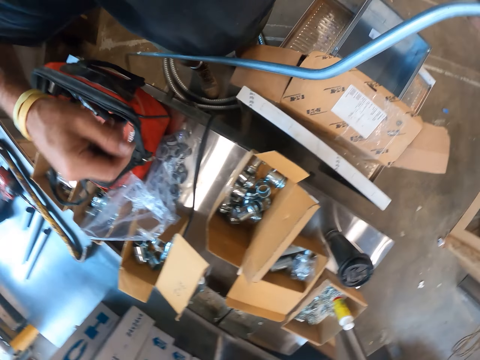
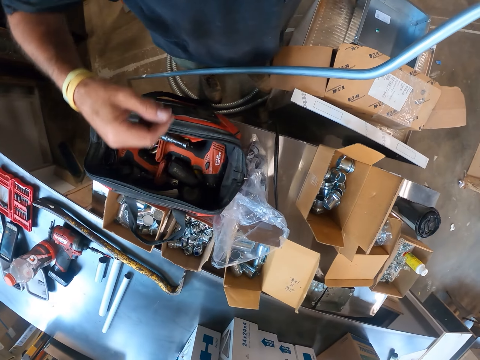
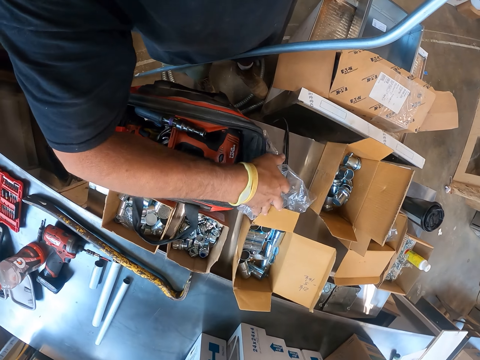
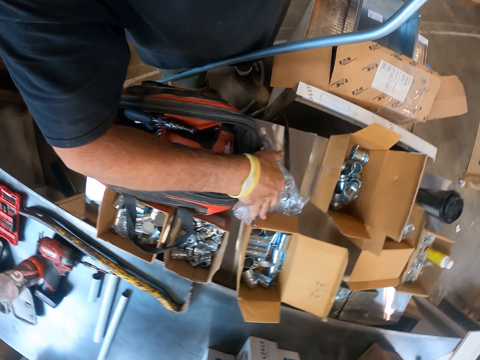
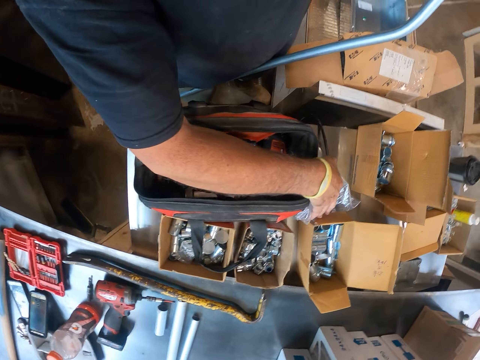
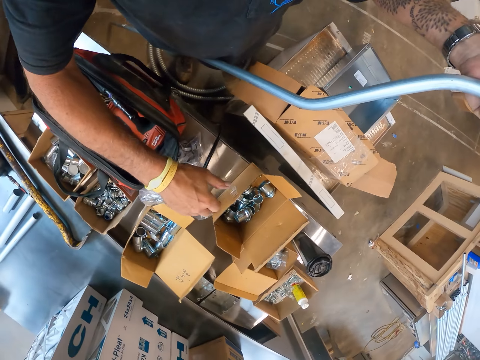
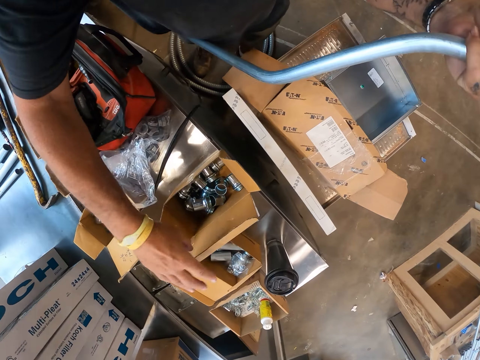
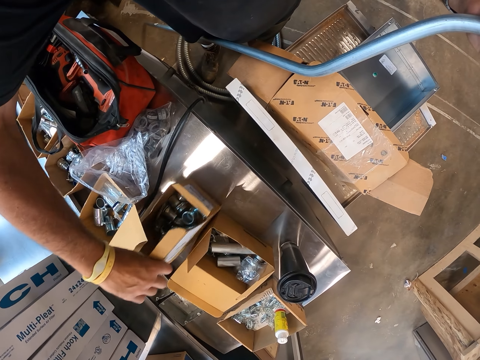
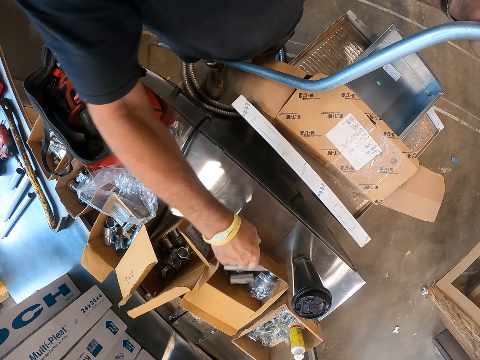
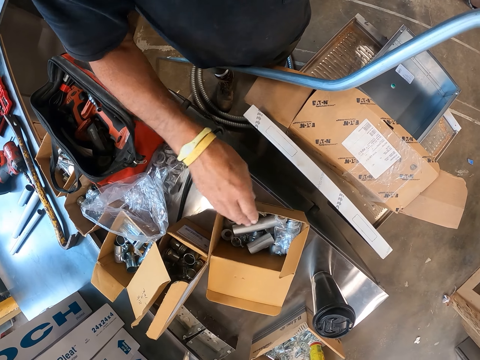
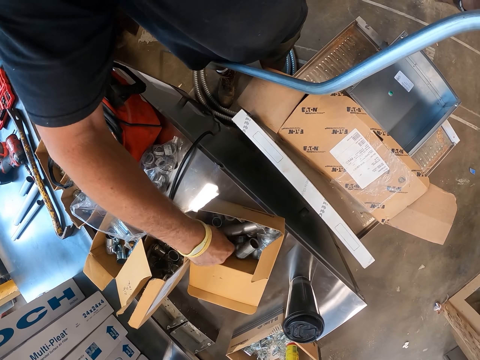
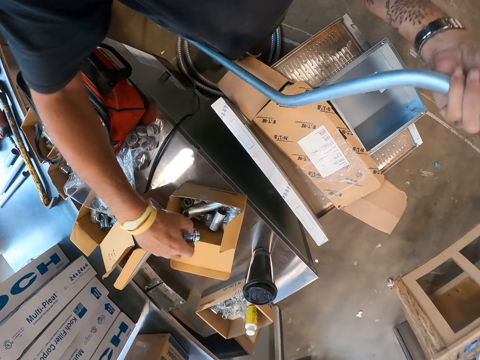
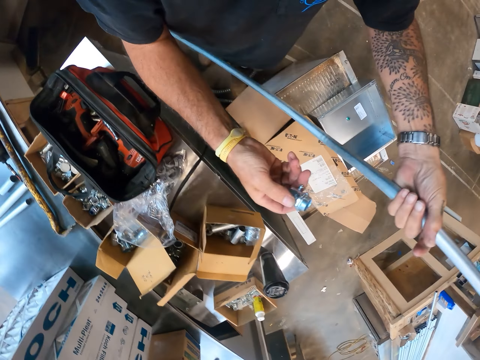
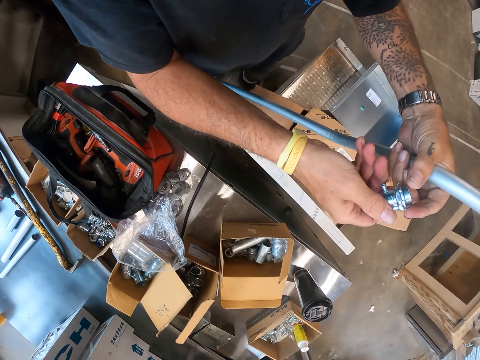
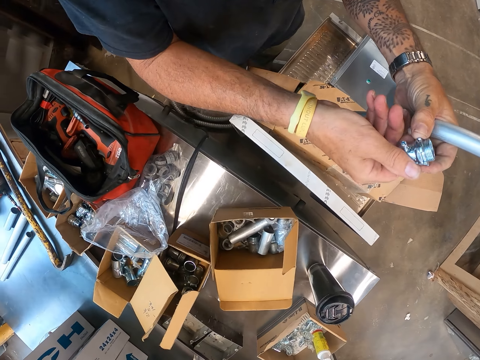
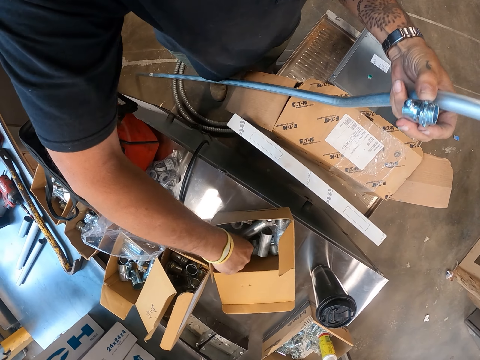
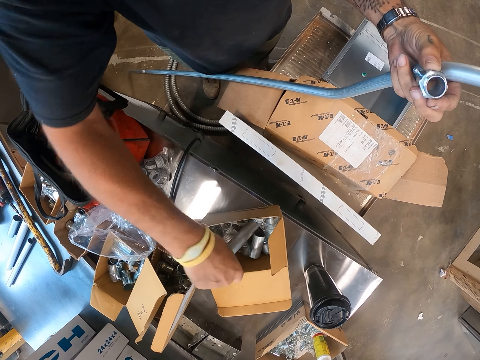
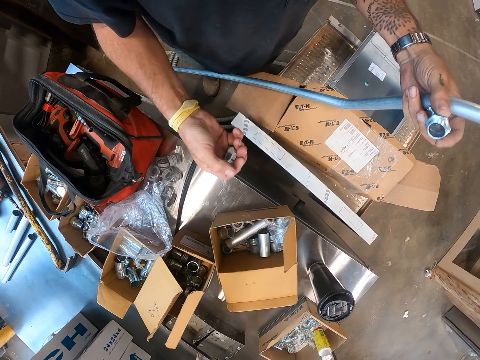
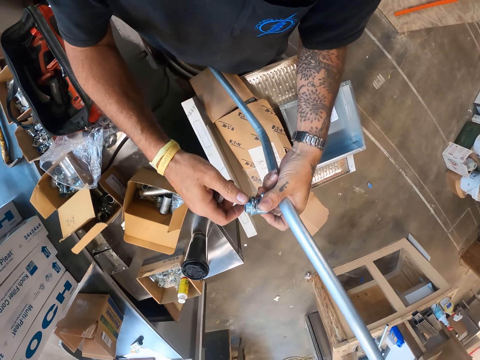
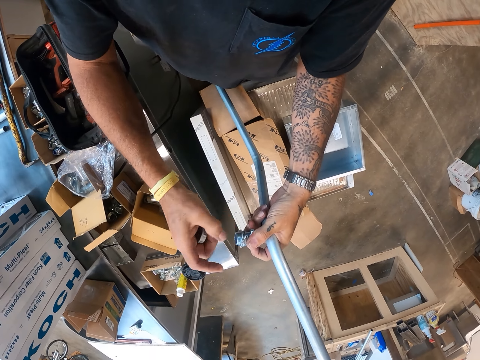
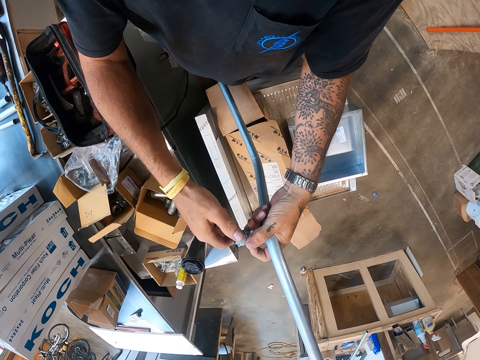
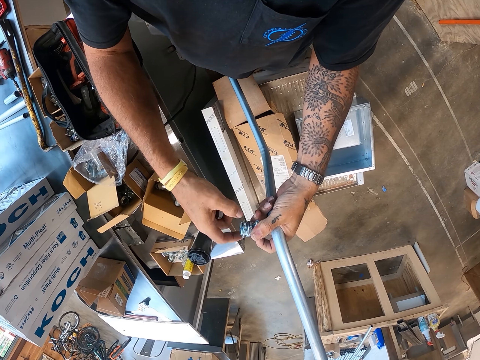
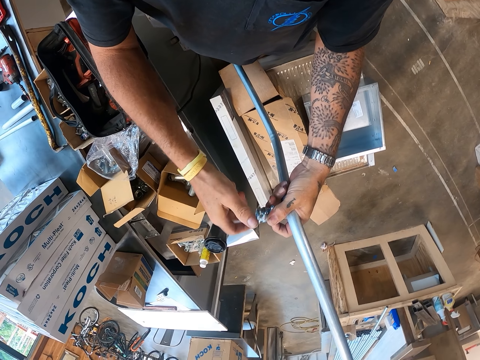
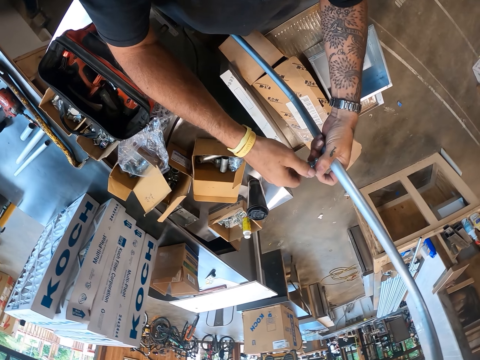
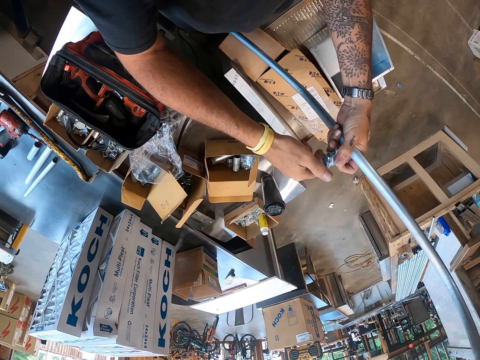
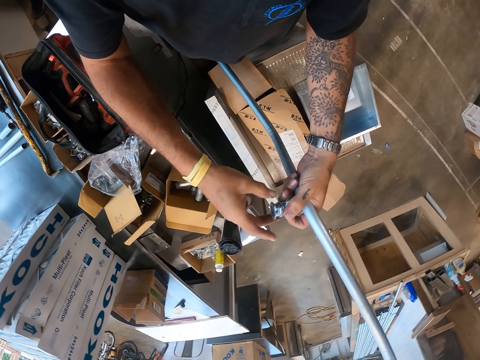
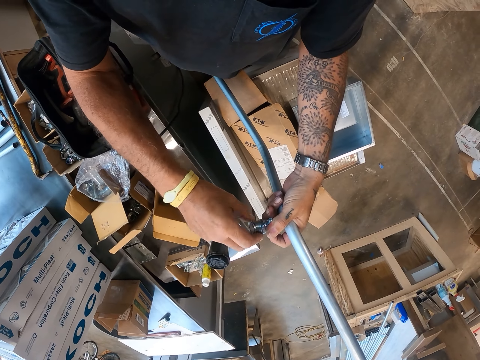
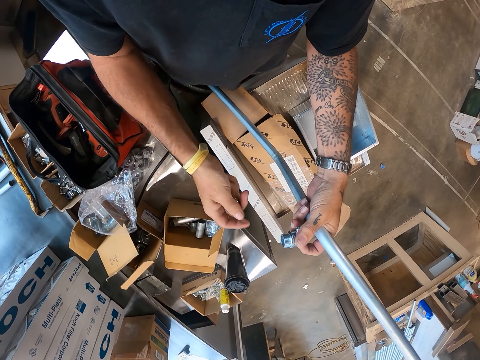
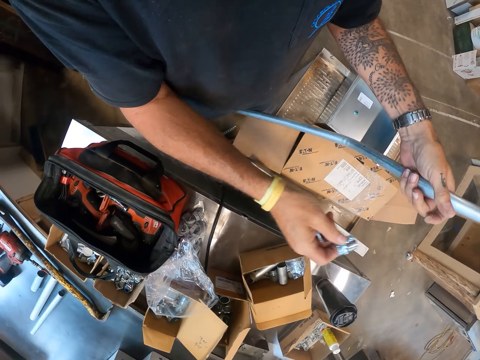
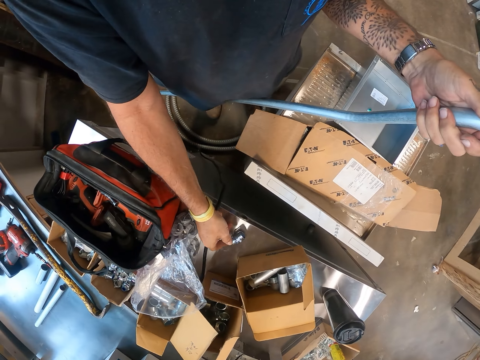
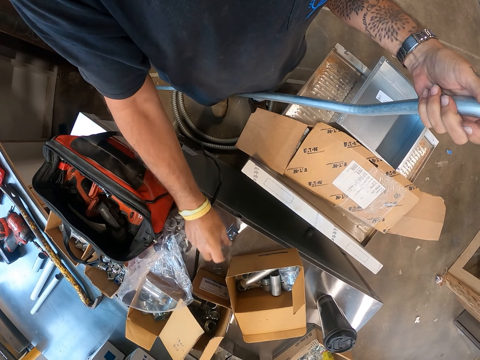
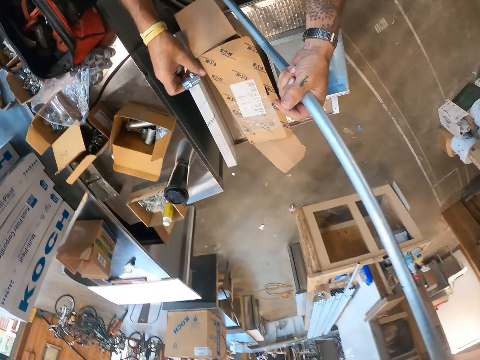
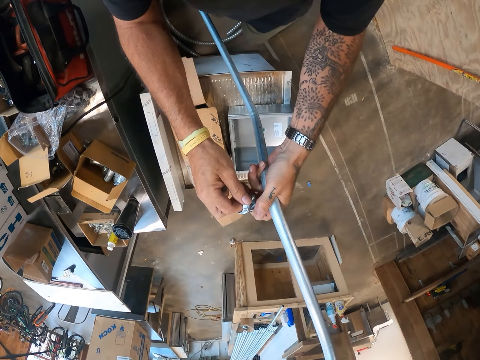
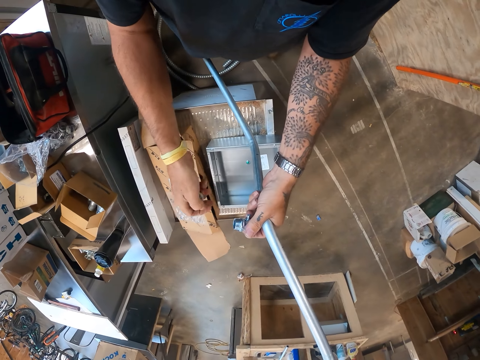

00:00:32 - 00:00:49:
The camera wearer touches a polythene paper. They pull a box. They pull the box again. They pick up a coupling. They pick up a union. They loosen a screw ring from the coupling. They put the coupling on the table. They put the union on the table. They pick up the coupling.

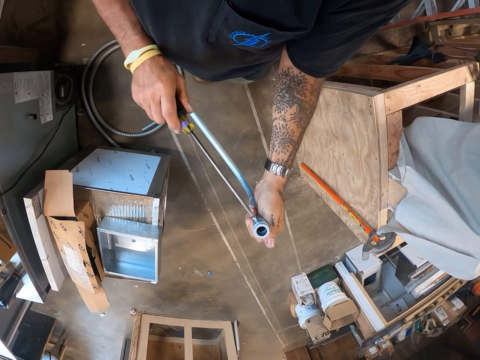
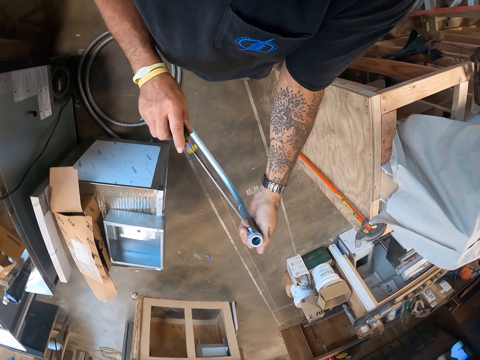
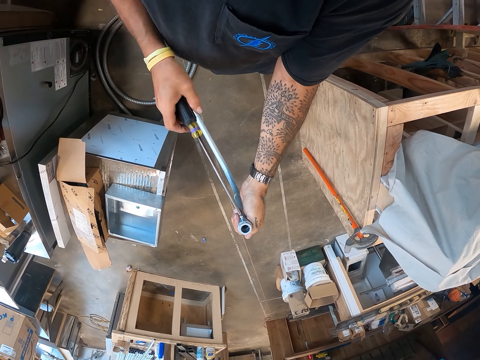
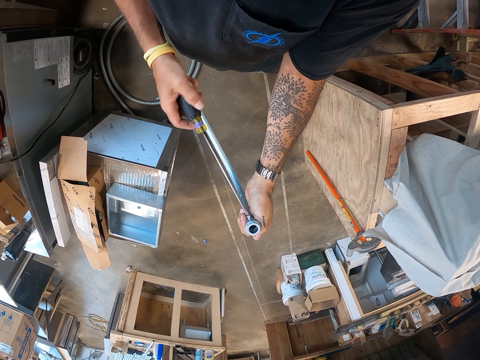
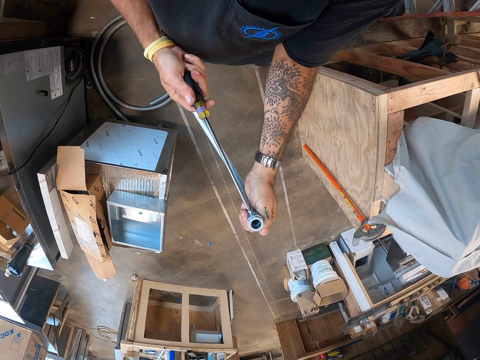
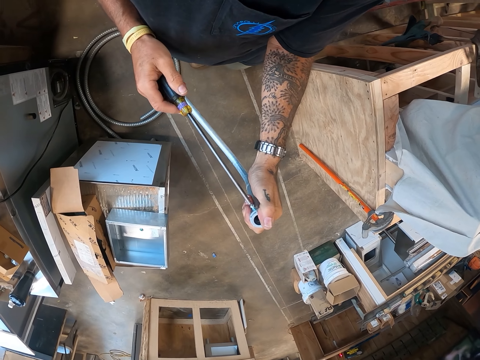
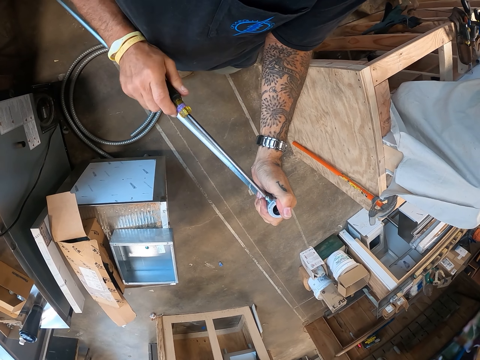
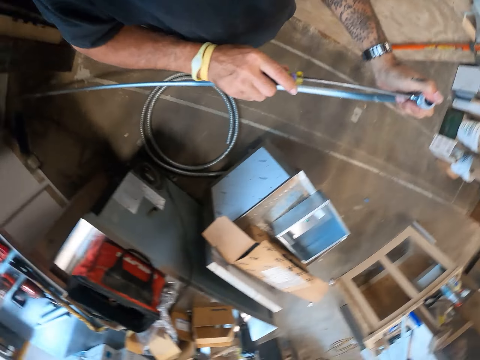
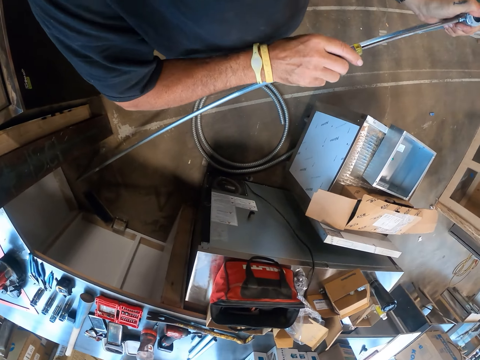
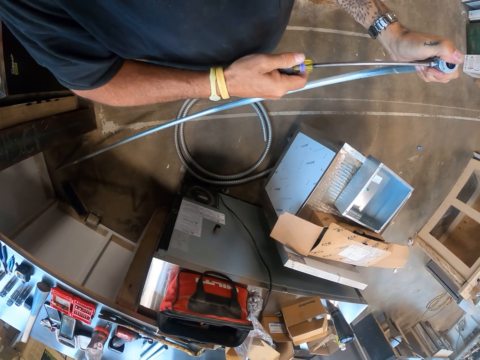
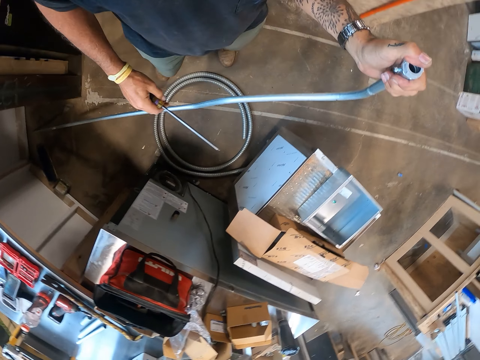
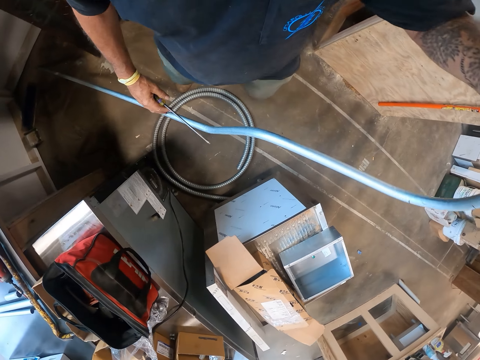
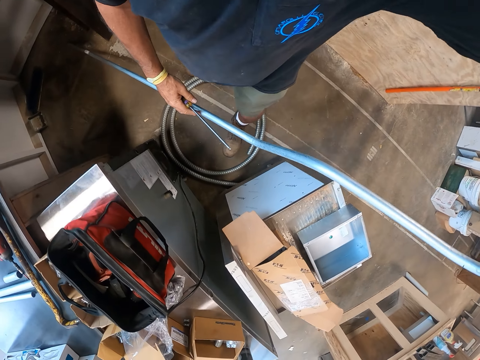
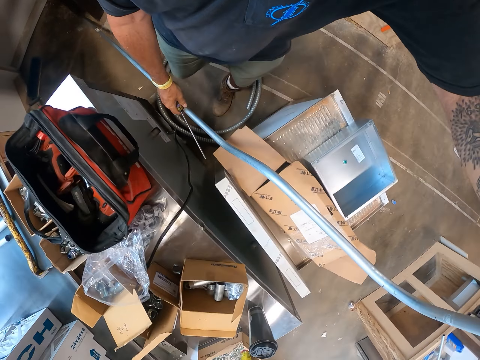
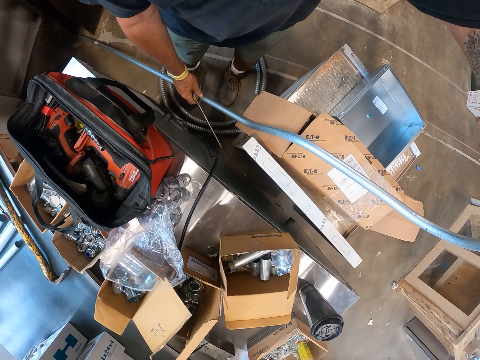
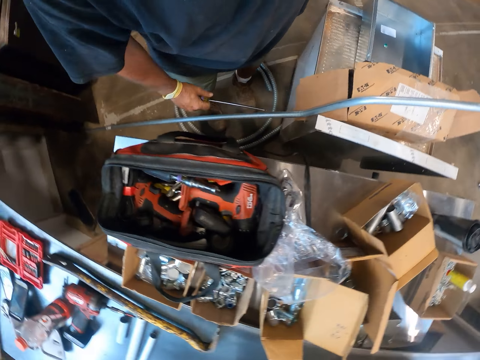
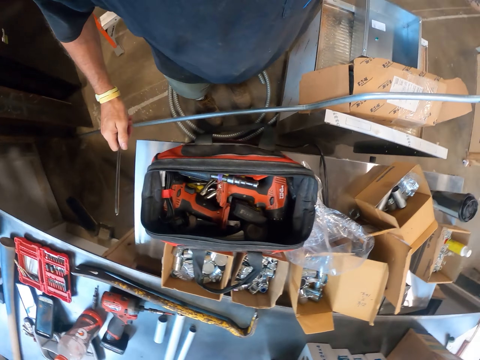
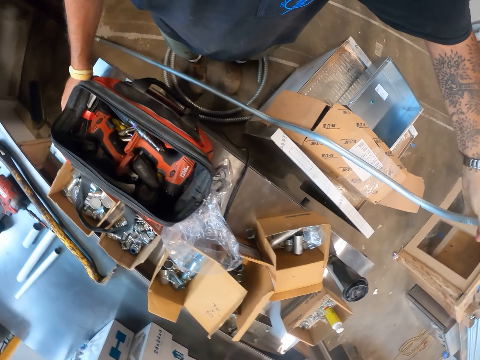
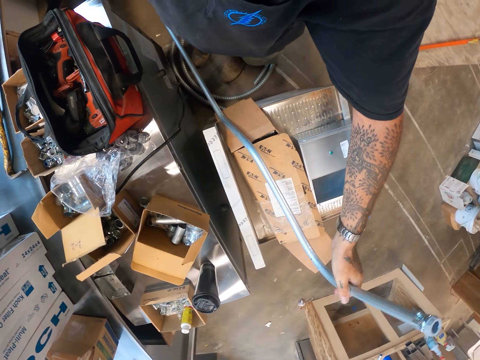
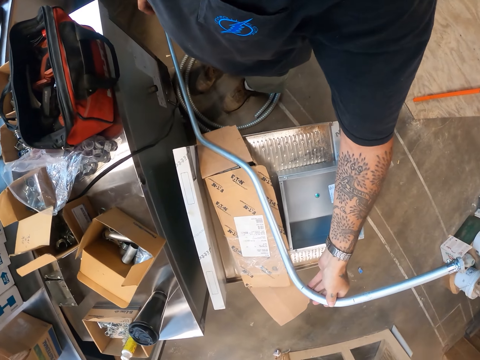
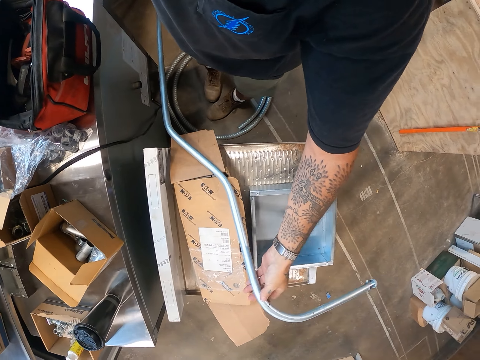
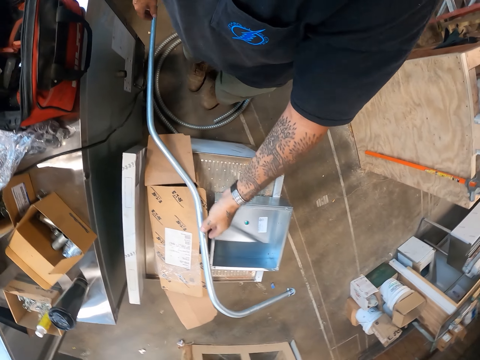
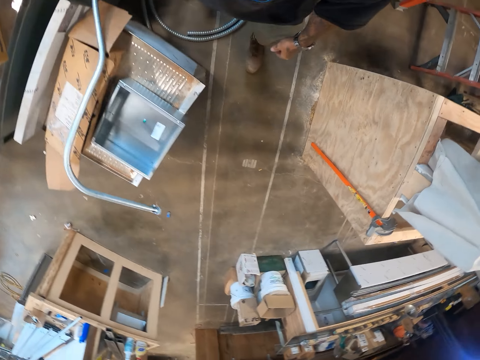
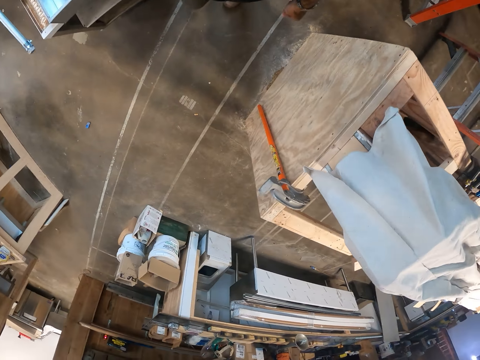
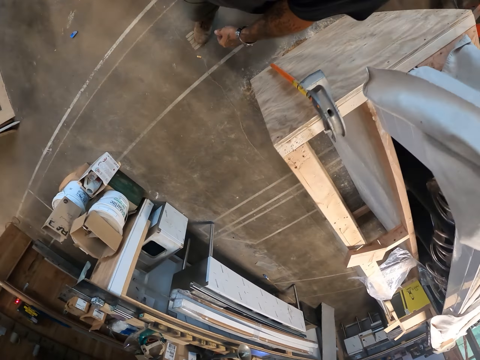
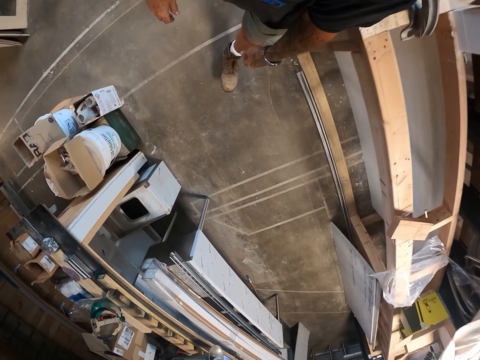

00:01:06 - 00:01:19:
The camera wearer tightens a screw with a screwdriver. They put a pipe on a box. They put the screwdriver on the table. They look around. They walk around the workshop.
